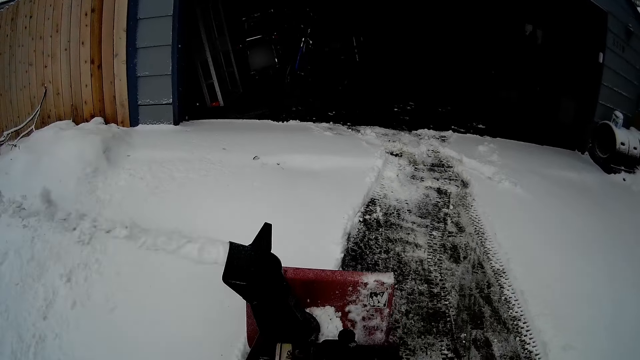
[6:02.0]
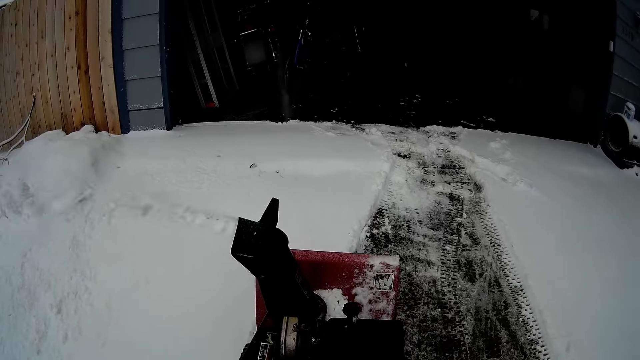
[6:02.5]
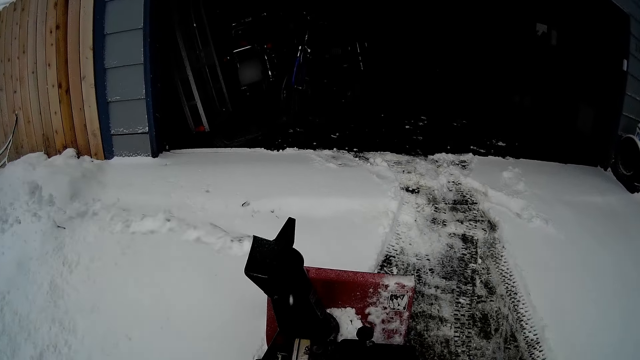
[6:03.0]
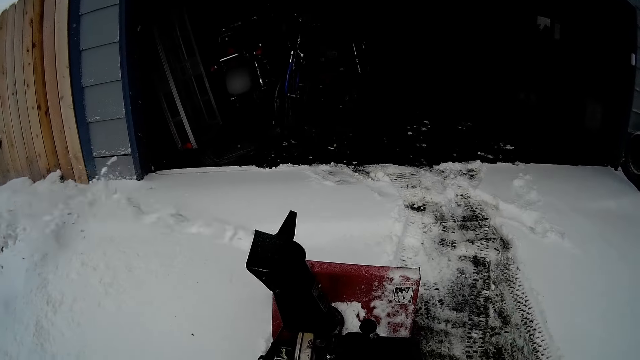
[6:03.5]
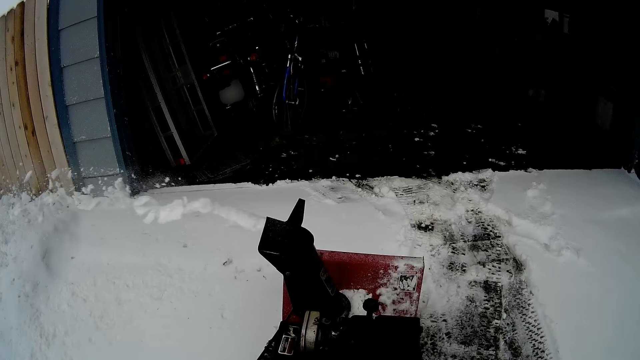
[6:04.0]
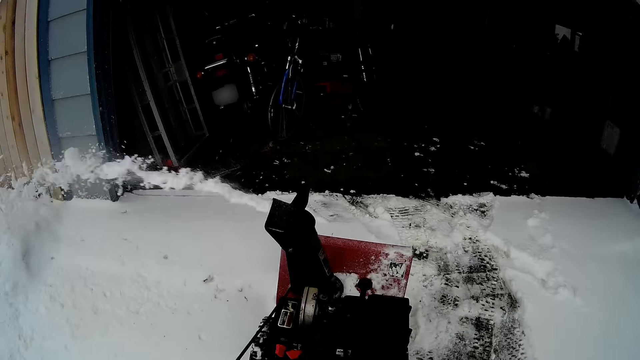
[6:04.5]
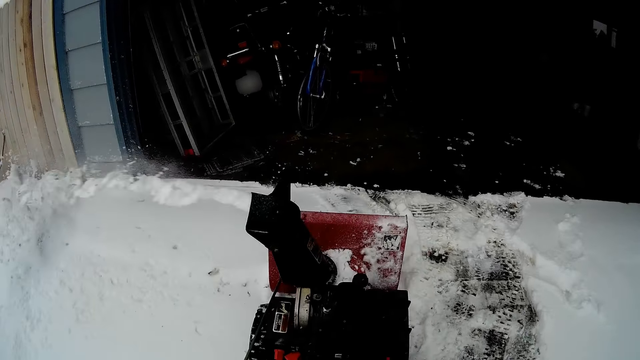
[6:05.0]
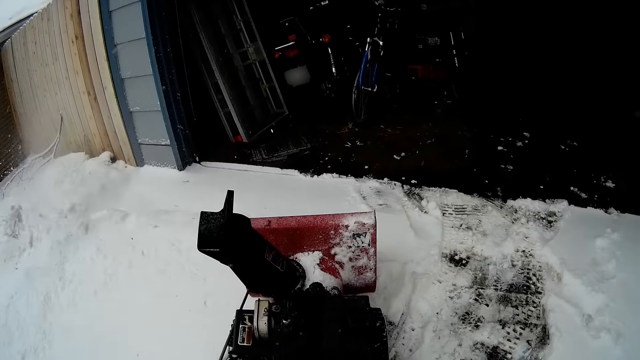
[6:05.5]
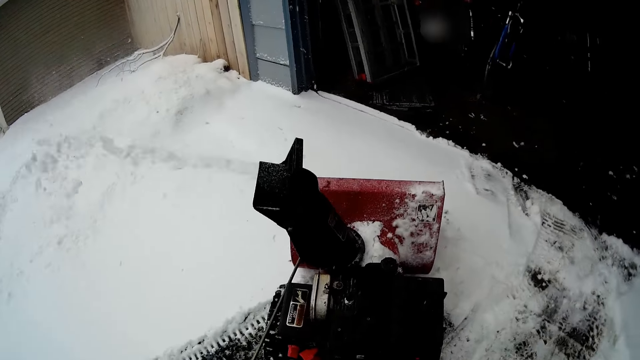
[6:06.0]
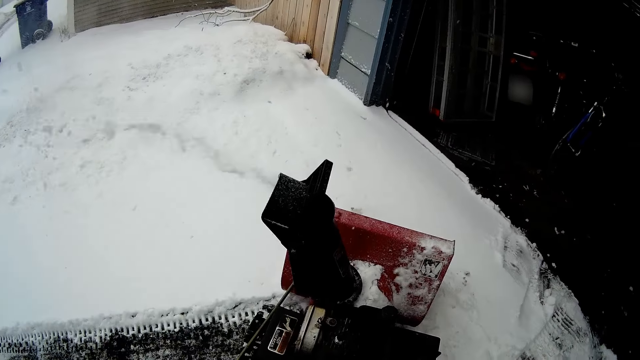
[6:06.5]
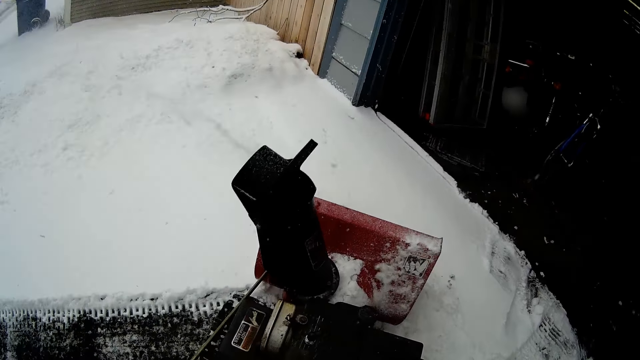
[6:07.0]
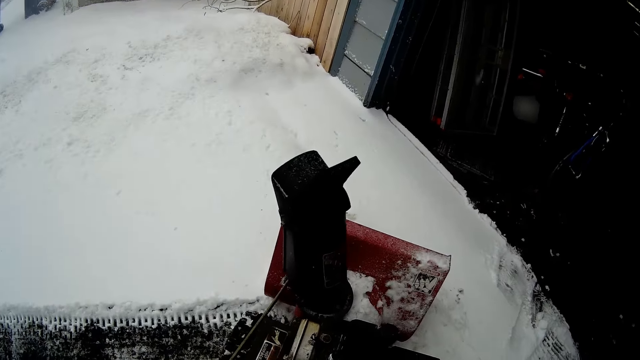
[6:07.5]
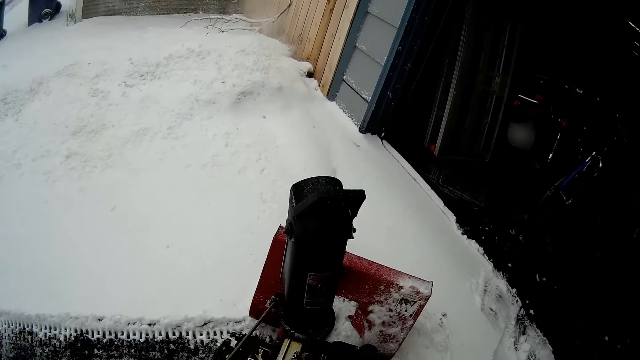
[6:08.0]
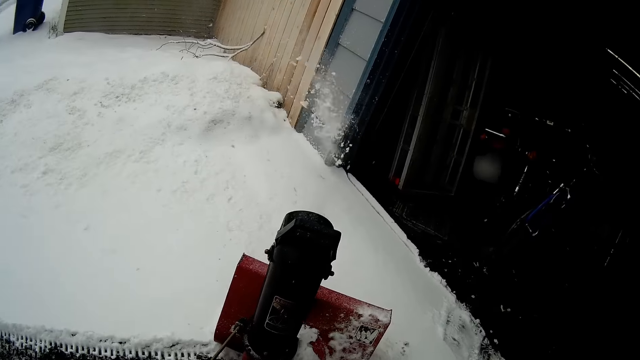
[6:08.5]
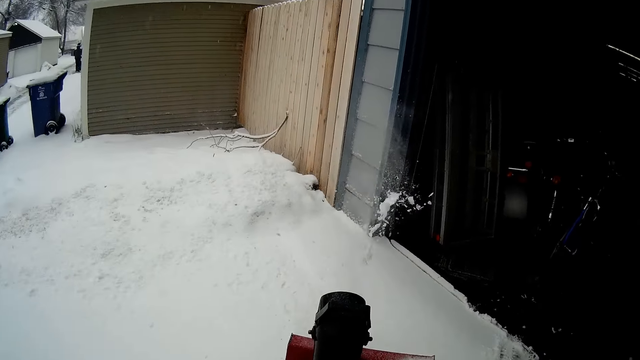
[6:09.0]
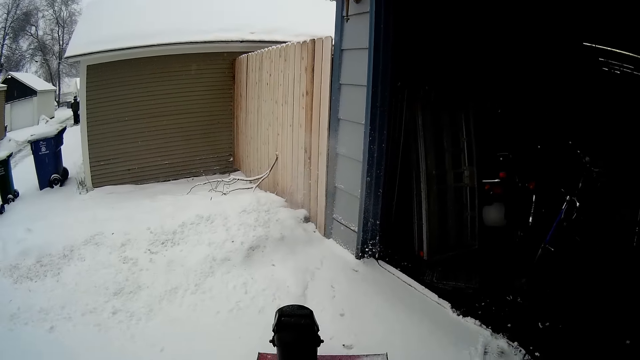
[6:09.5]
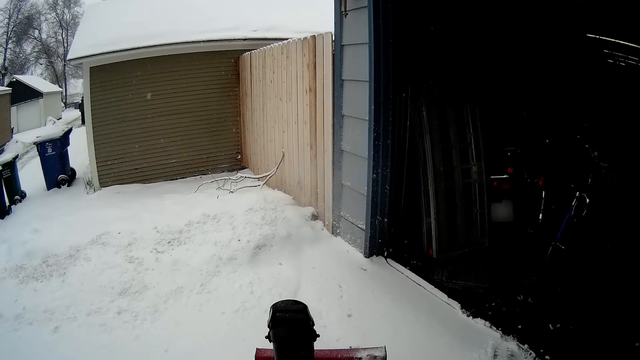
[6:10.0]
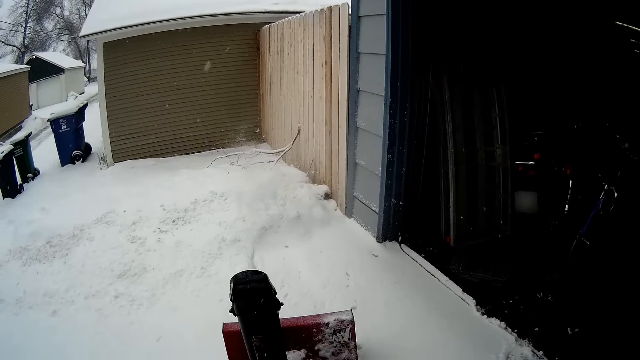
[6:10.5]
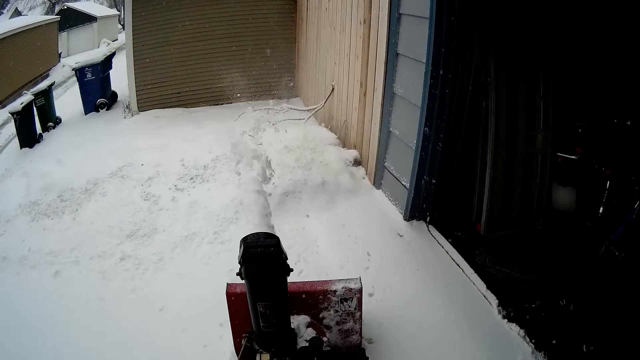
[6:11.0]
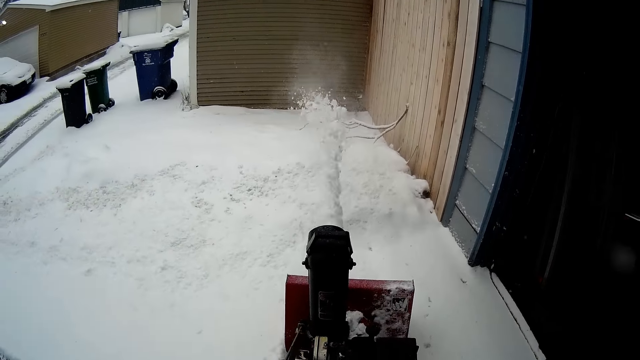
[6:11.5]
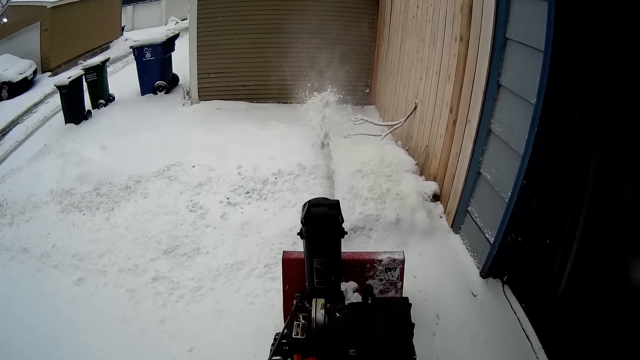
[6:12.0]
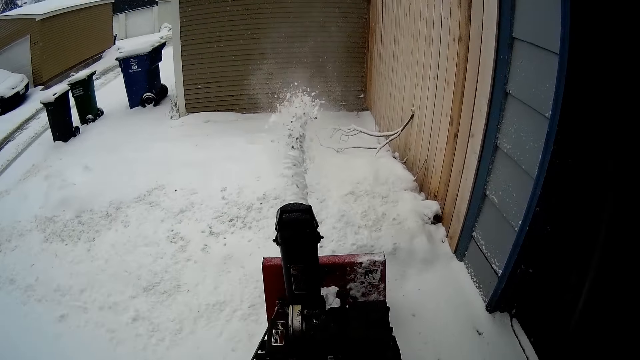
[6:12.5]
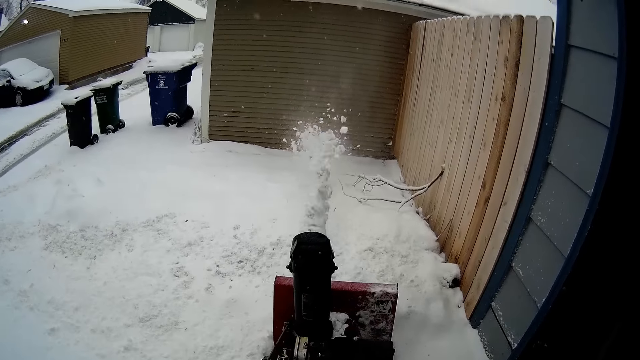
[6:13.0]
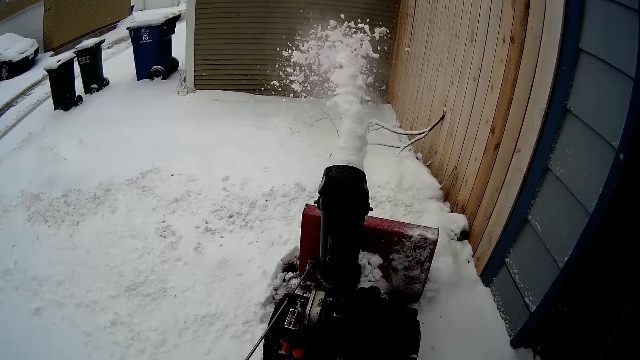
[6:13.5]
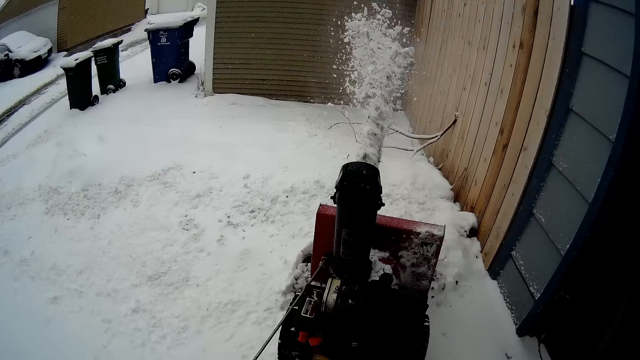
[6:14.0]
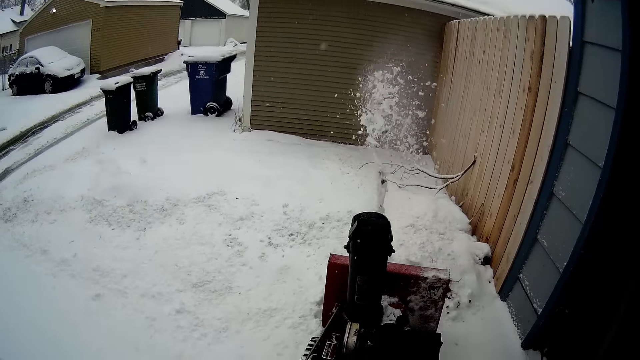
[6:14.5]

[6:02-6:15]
The camera wearer turns around the area. They blow snow with a snow mini skid.

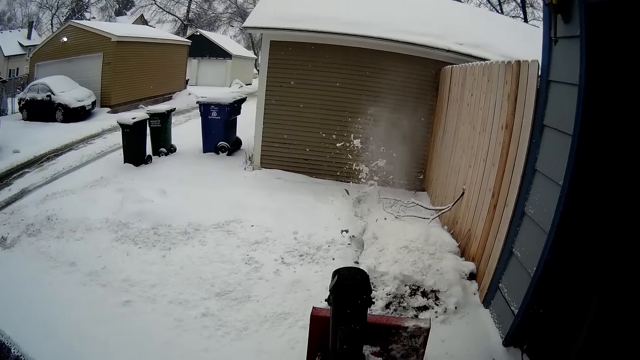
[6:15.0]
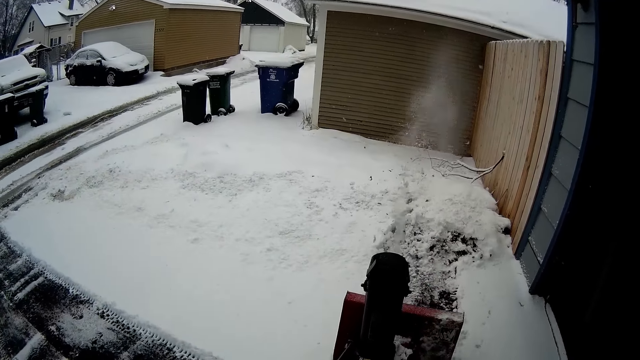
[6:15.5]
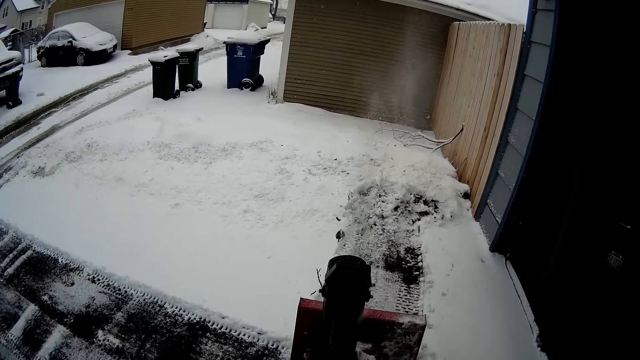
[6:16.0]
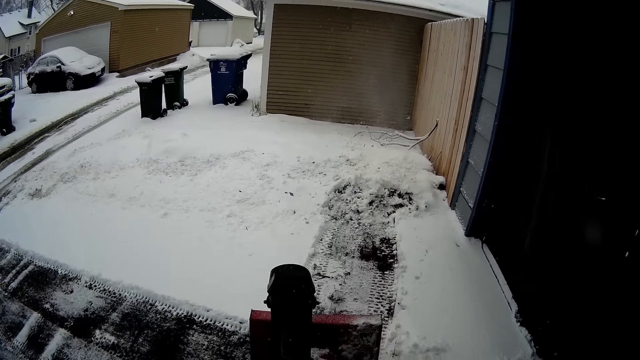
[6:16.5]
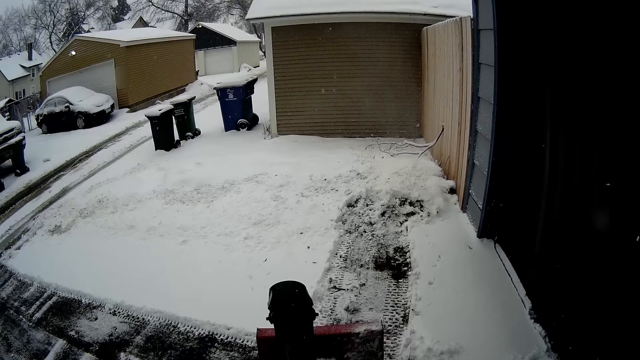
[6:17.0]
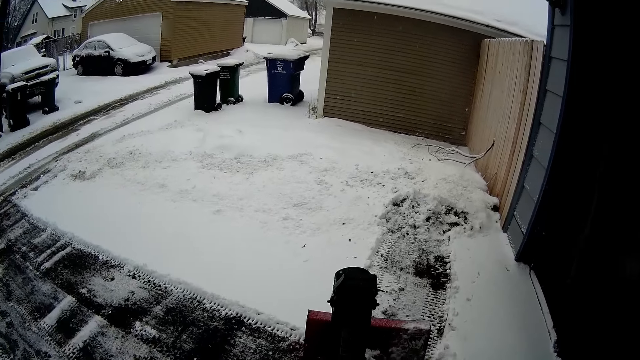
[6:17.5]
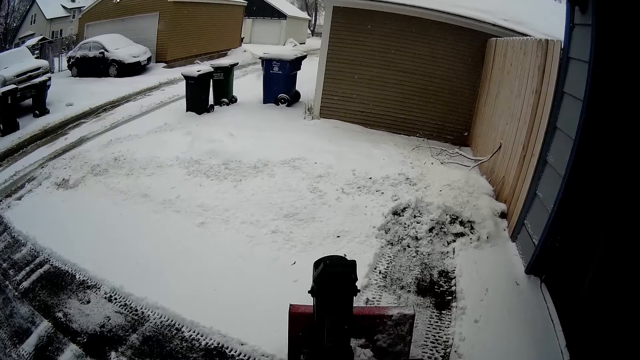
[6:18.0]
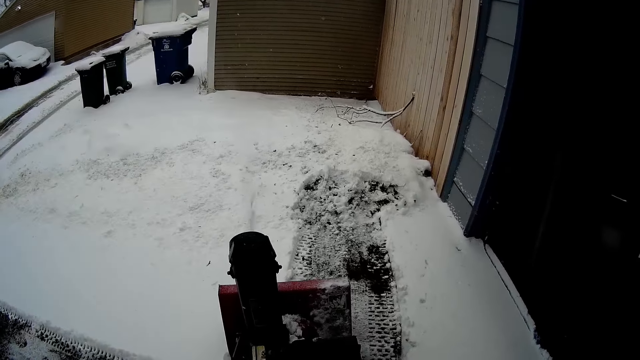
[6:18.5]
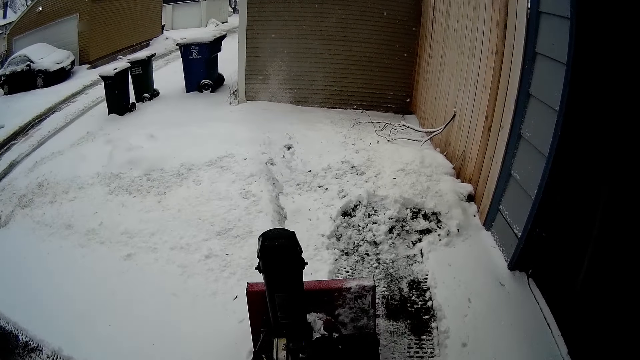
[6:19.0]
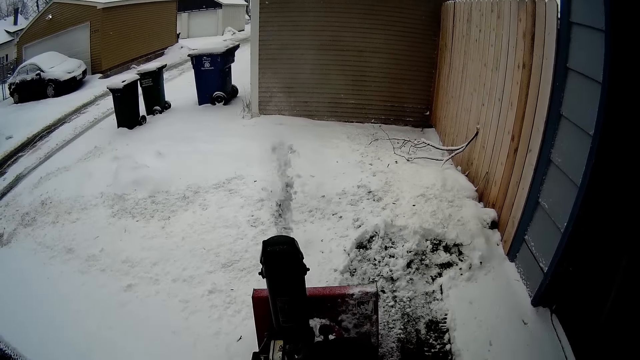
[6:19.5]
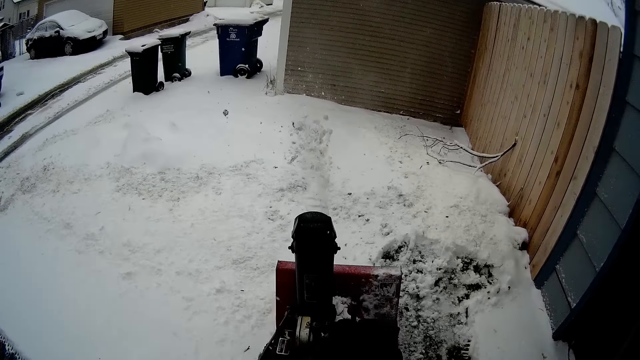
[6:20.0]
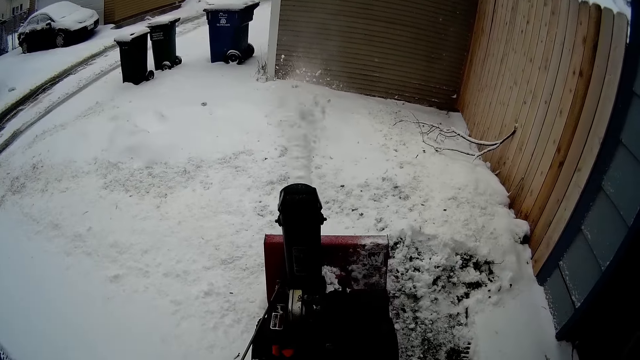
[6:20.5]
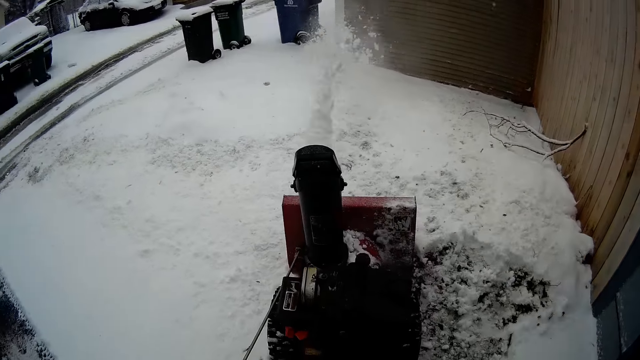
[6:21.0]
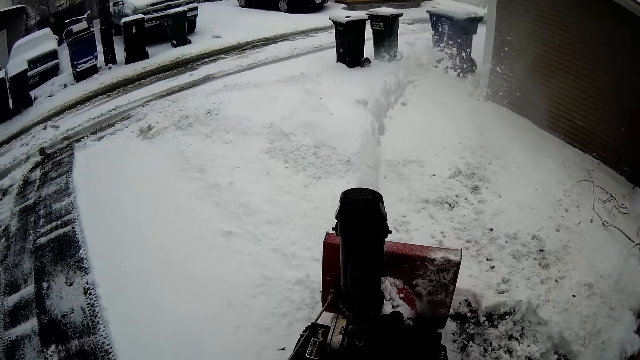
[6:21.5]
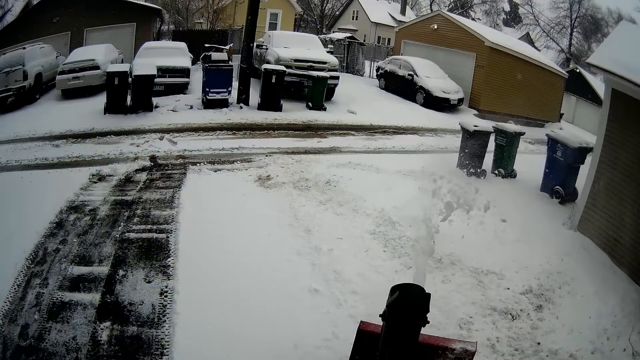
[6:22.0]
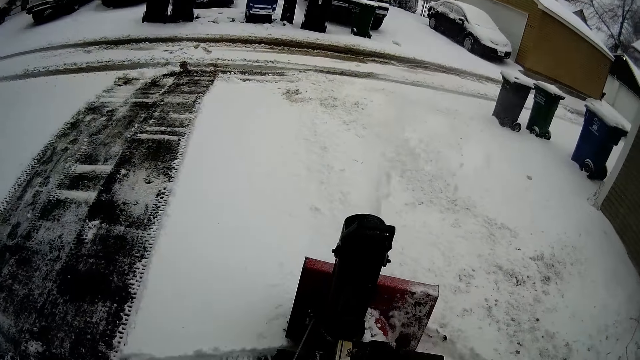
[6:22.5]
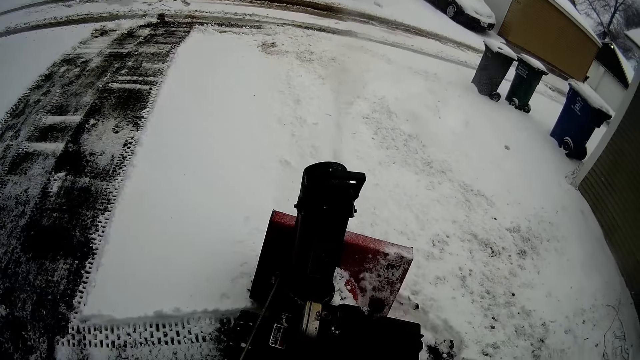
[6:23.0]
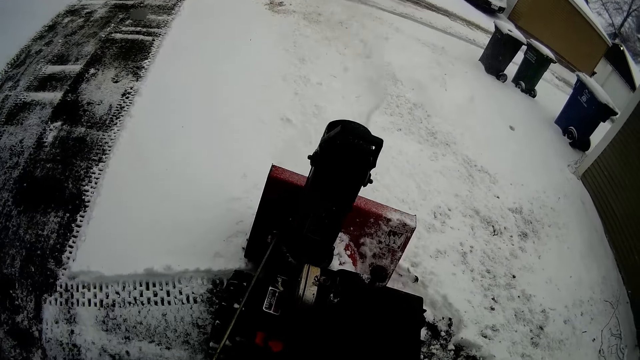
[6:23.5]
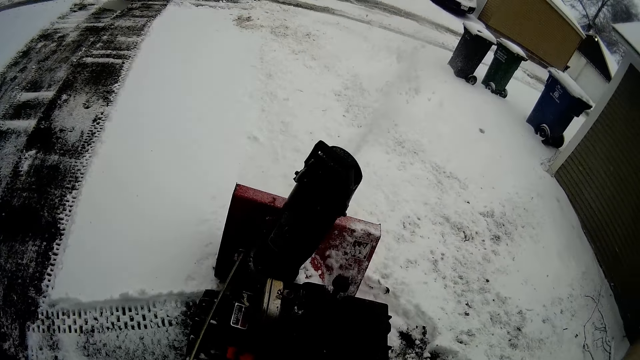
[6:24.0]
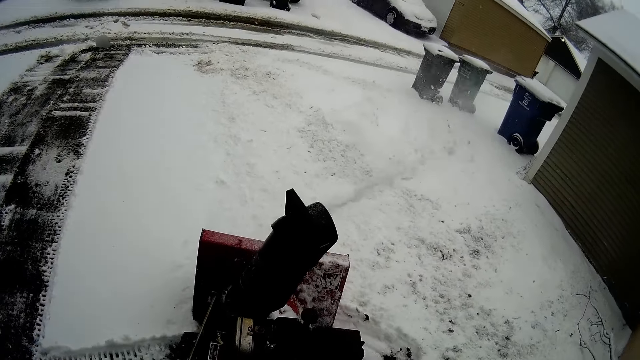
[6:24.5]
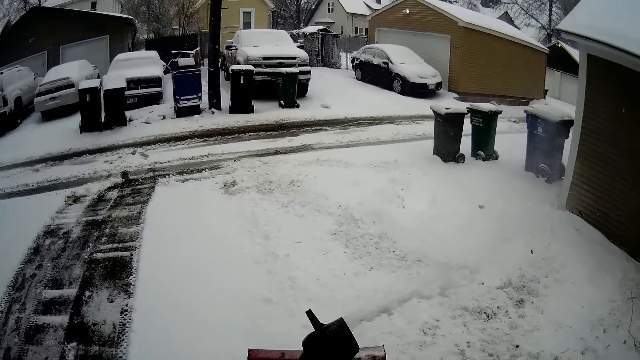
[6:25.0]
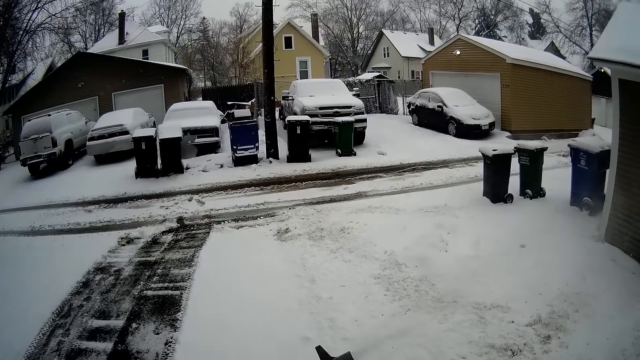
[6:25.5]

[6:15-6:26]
The camera wearer turns around the area. They blow snow with a snow mini skid. They turn around the area. They blow snow with the snow mini skid.
